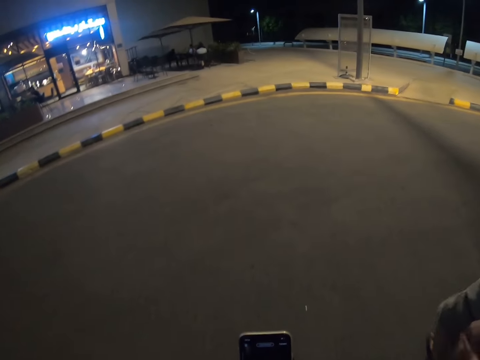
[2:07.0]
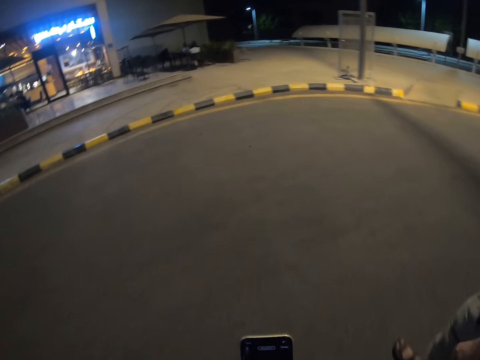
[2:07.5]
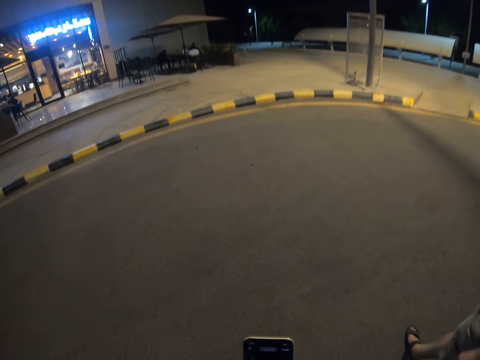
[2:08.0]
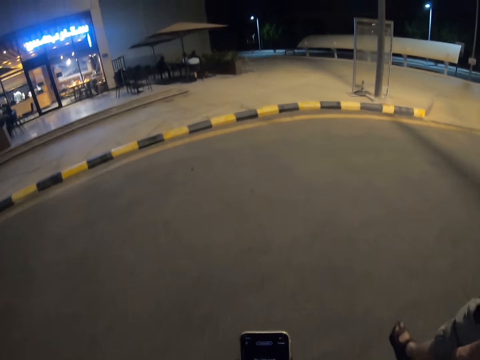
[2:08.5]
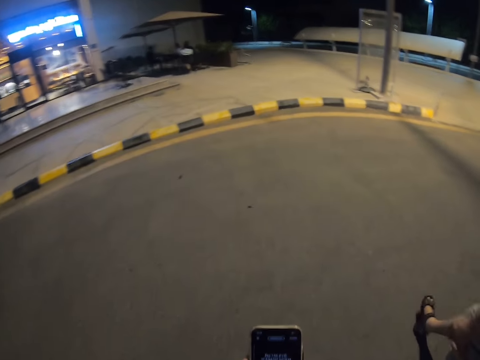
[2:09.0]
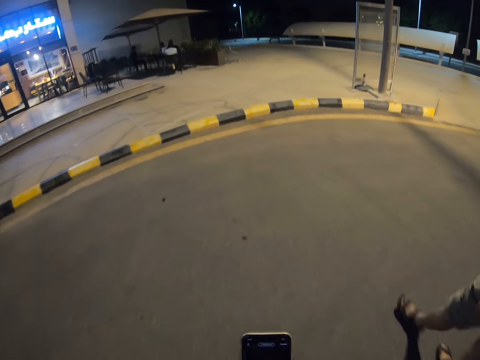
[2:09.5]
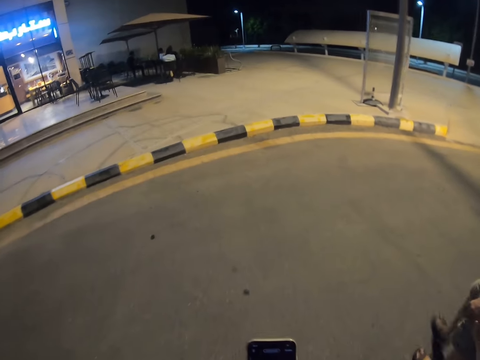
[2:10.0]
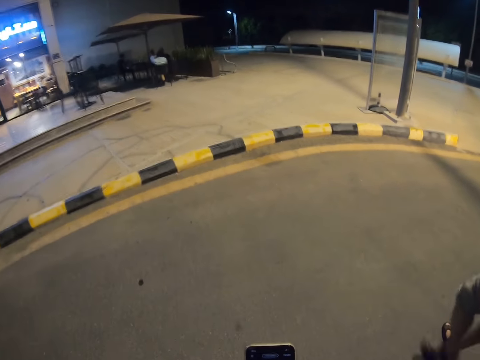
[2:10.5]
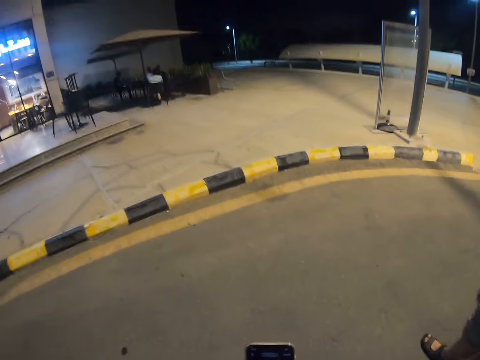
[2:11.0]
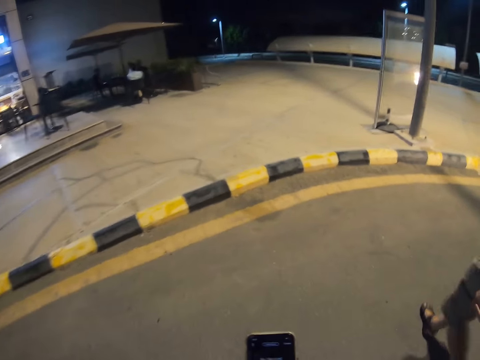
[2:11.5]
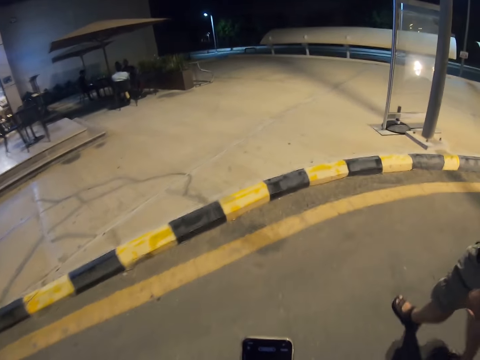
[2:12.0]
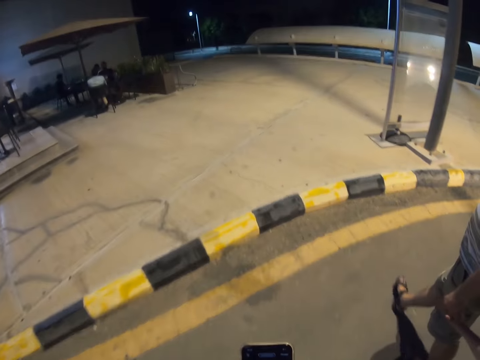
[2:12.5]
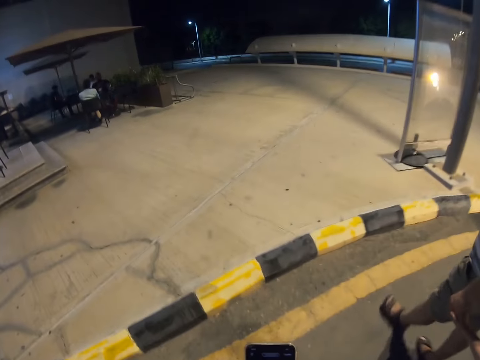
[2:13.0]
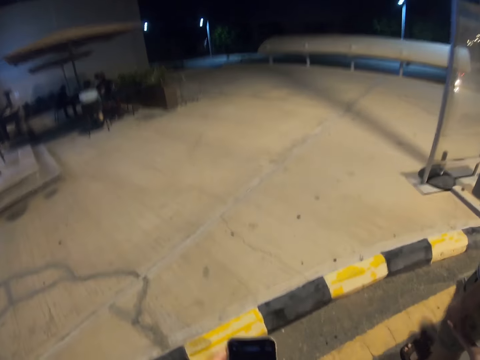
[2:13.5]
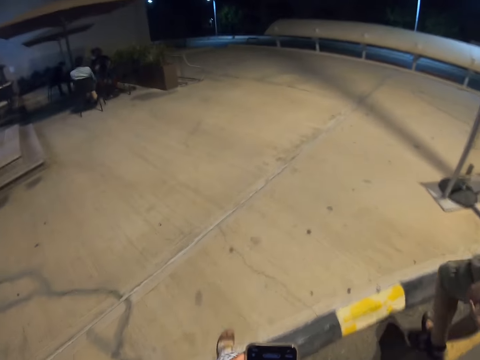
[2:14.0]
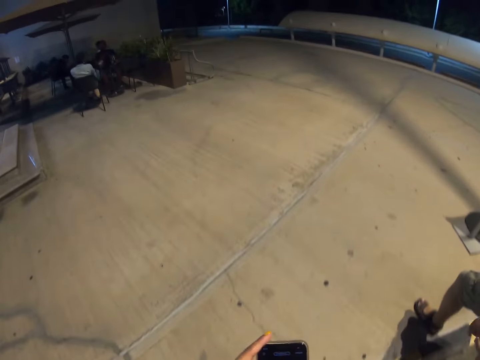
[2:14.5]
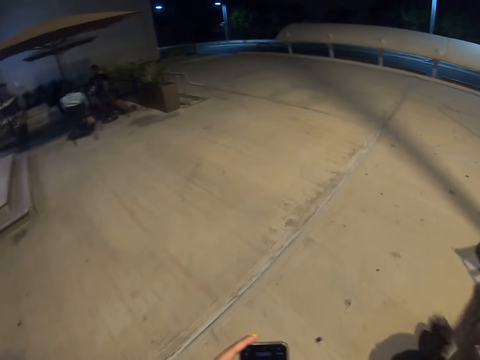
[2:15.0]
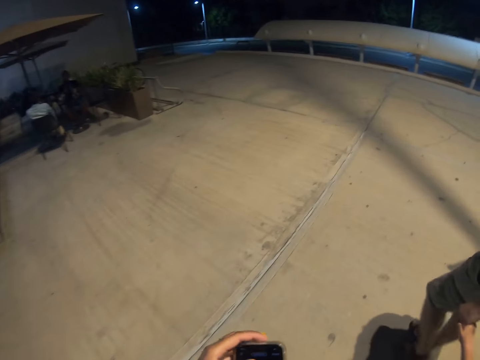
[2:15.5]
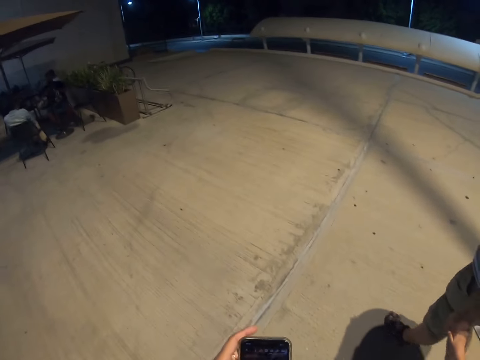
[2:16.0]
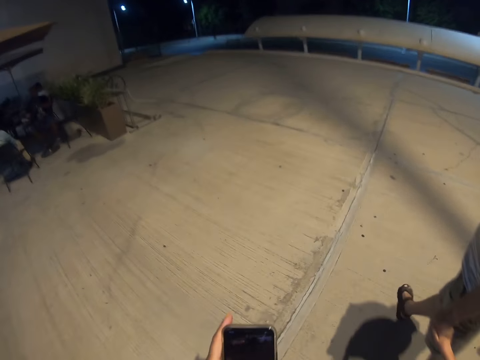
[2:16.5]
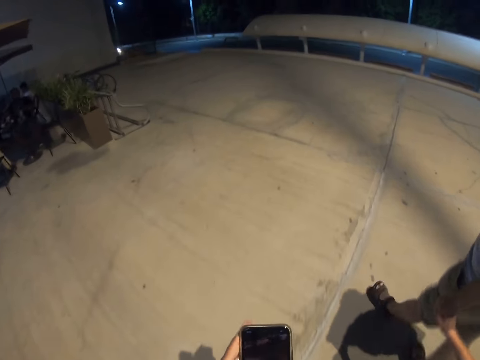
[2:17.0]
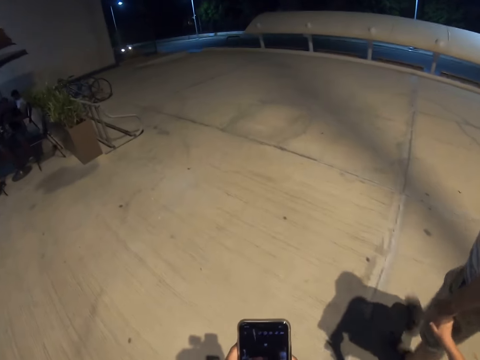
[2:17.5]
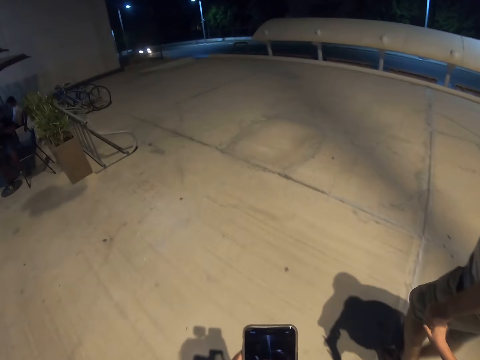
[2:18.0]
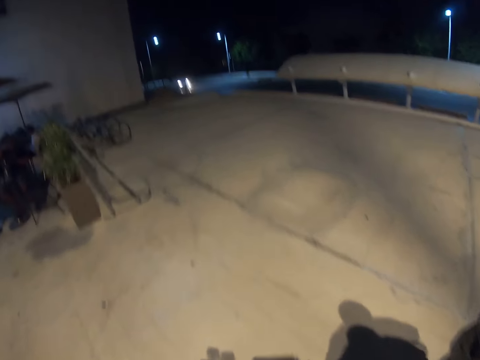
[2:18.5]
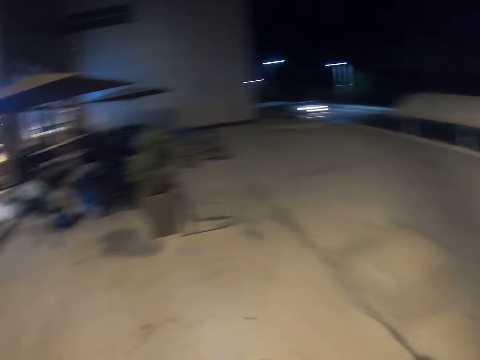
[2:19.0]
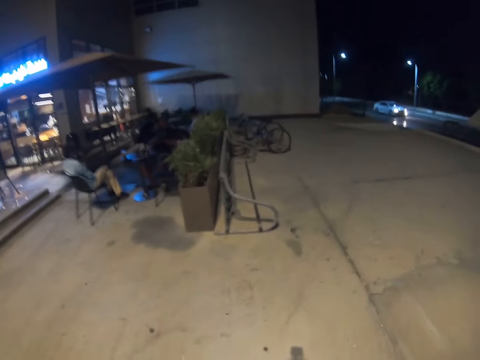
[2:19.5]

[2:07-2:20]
The camera wearer crosses the road to the other side. They walk towards the main road.

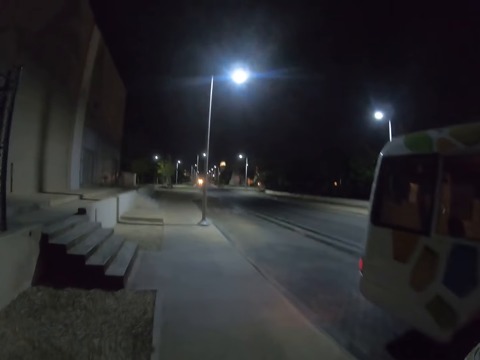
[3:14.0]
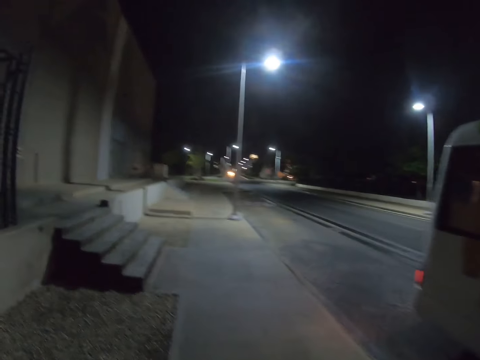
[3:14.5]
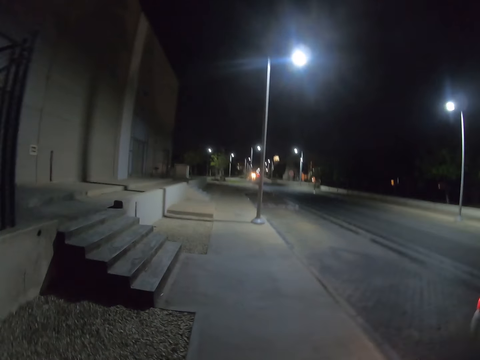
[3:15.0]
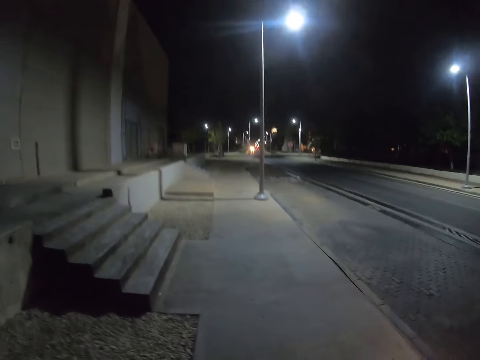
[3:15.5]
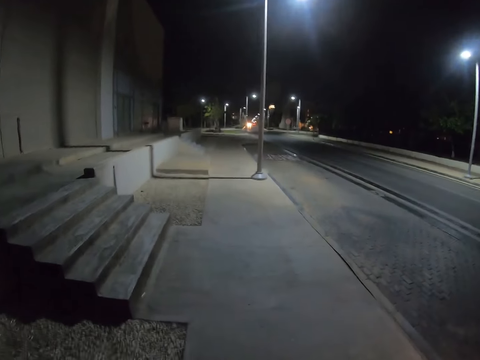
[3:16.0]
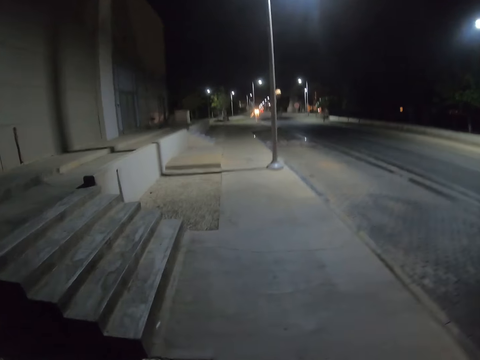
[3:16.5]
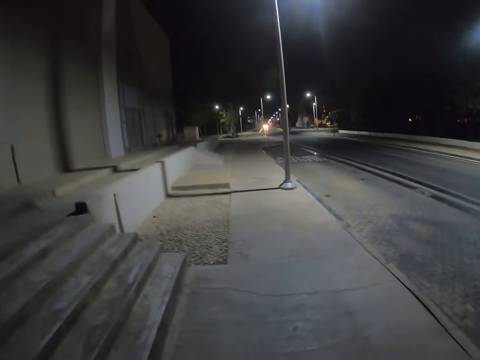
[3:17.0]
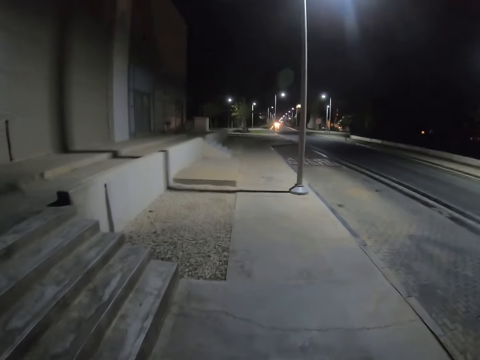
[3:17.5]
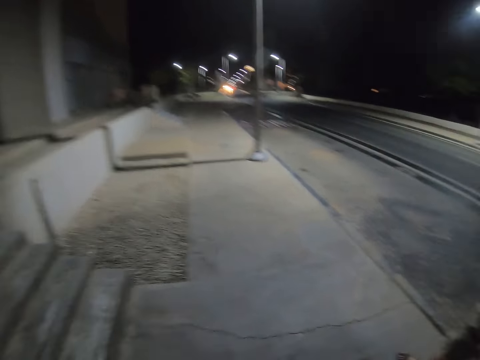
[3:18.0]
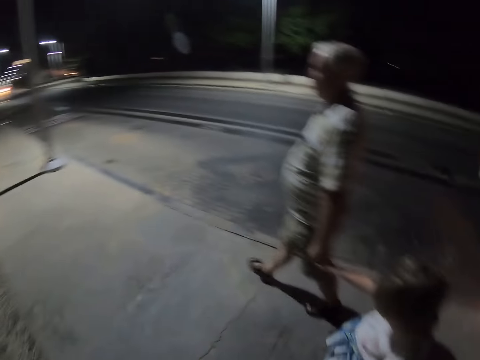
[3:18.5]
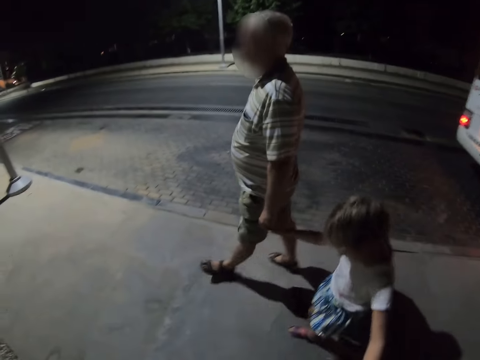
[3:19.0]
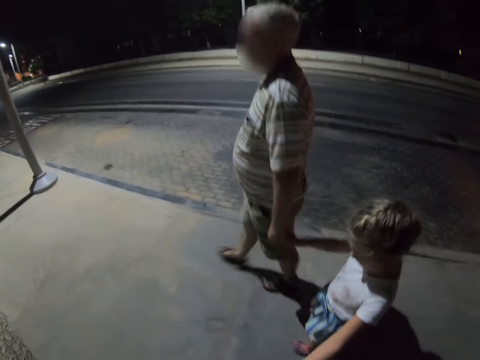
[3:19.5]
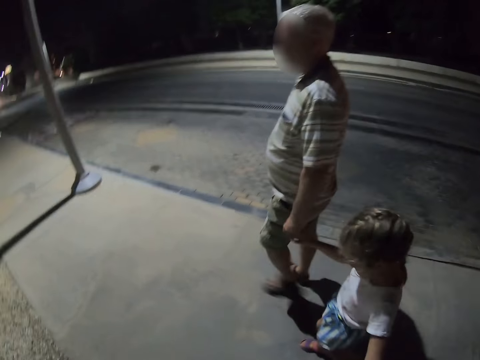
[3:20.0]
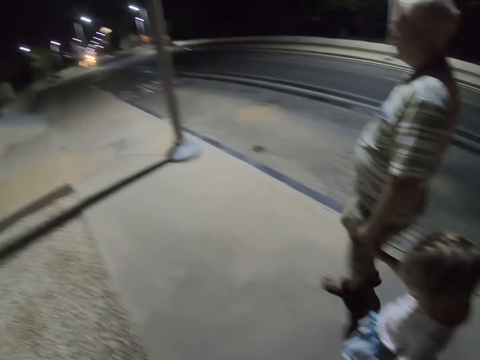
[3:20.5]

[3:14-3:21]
The camera wearer walks on the footpath of the road.

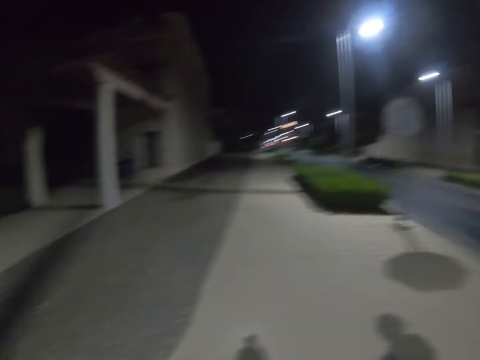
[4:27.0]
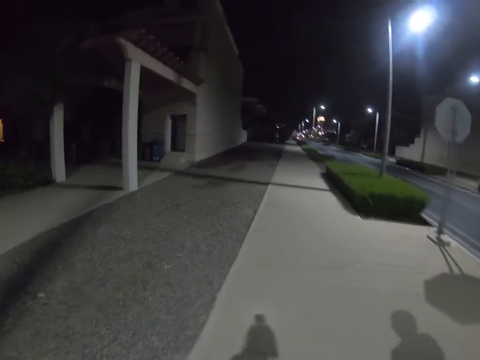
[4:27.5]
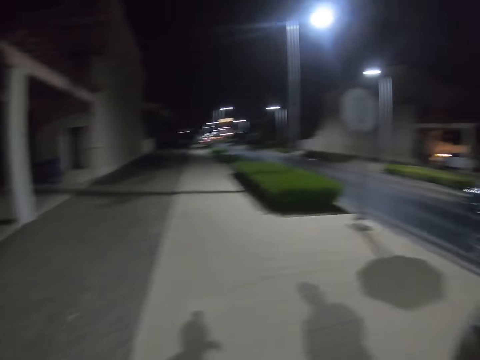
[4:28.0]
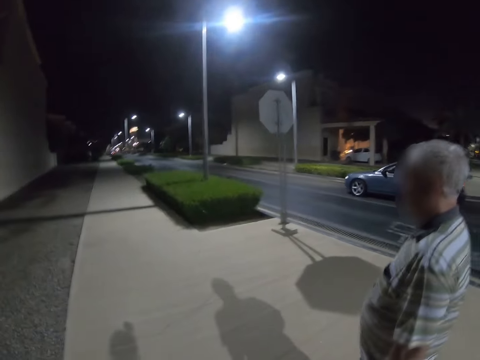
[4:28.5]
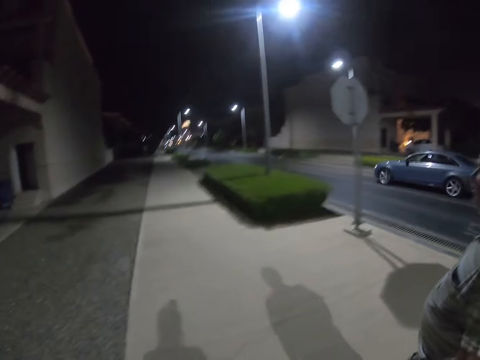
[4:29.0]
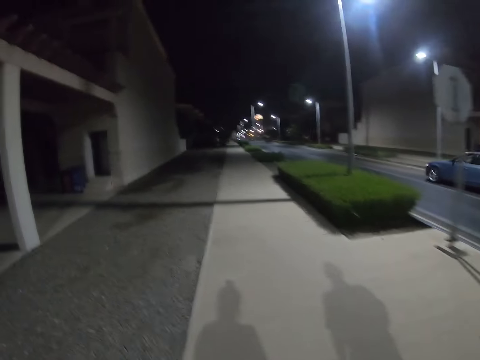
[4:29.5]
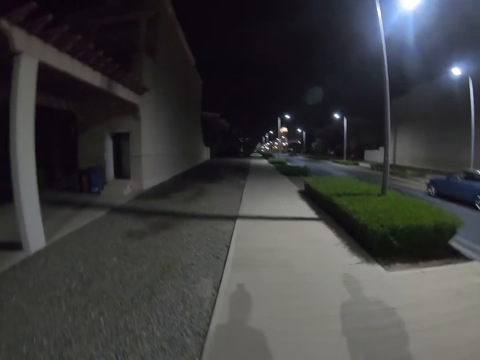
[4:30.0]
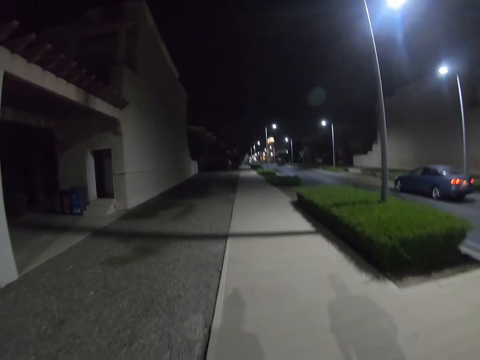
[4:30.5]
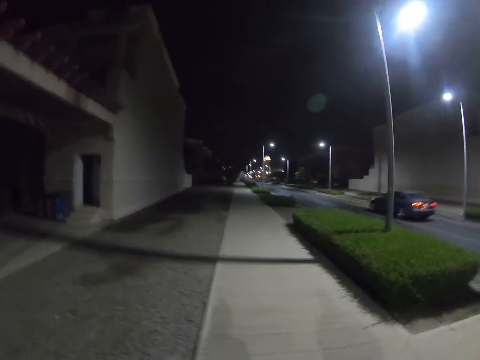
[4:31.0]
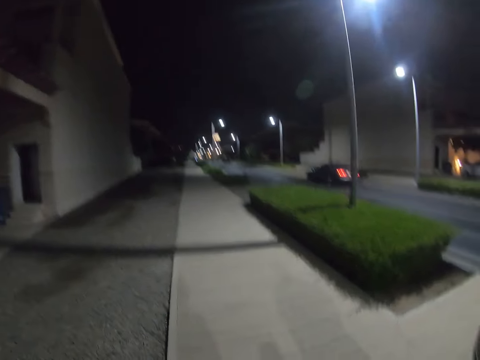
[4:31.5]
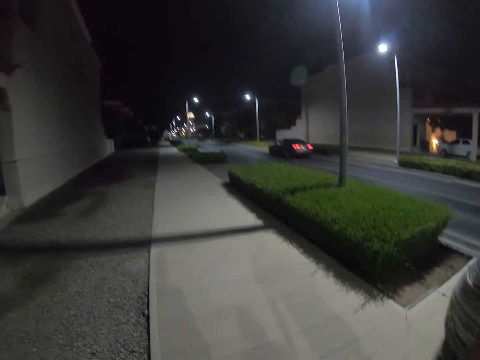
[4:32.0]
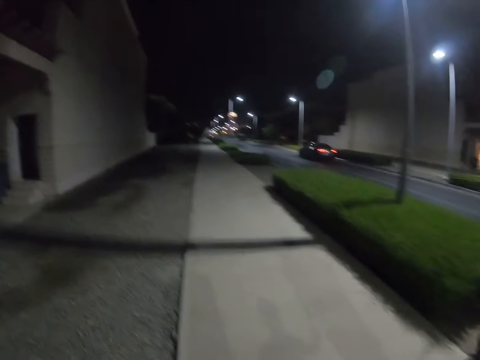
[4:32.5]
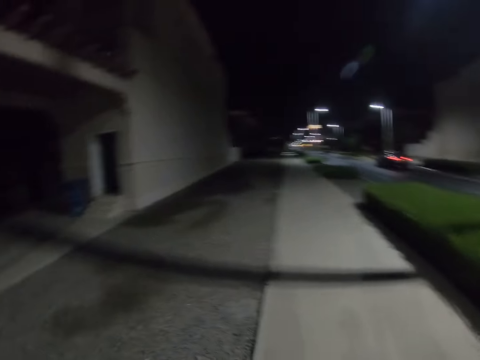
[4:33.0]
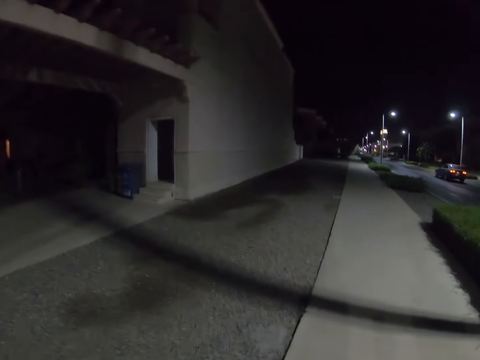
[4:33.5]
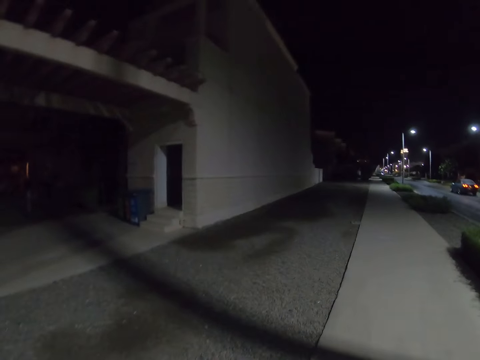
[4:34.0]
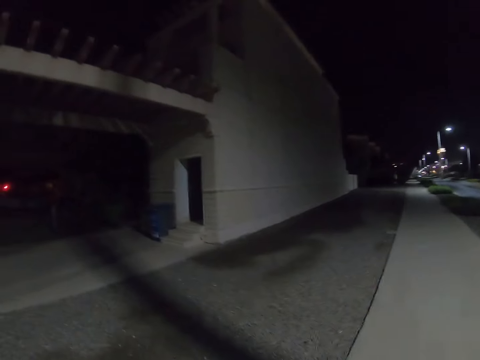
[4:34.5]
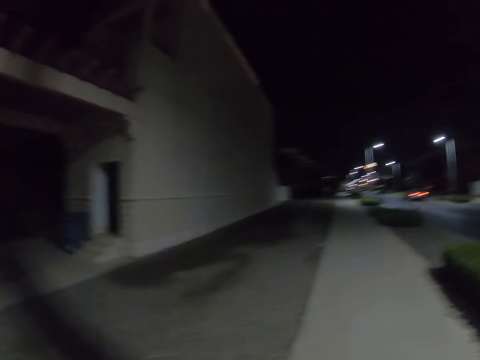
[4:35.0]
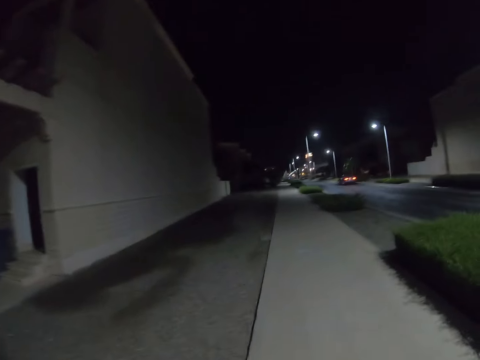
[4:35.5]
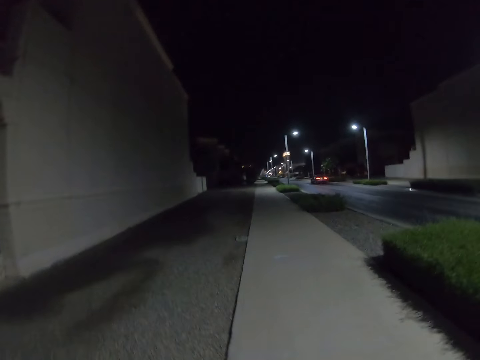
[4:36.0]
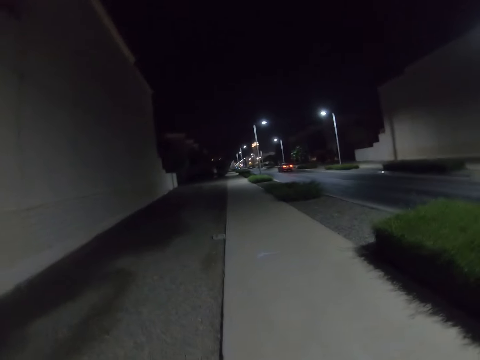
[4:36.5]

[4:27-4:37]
The camera wearer crosses the road towards the footpath.
